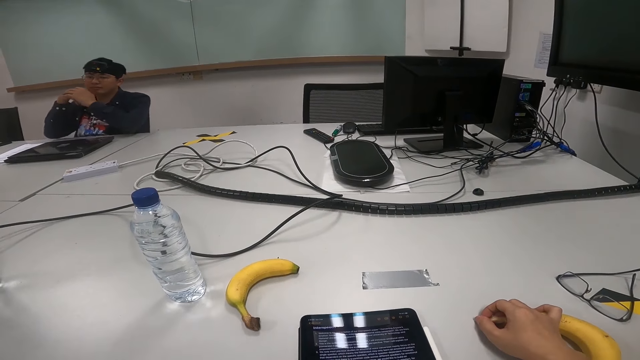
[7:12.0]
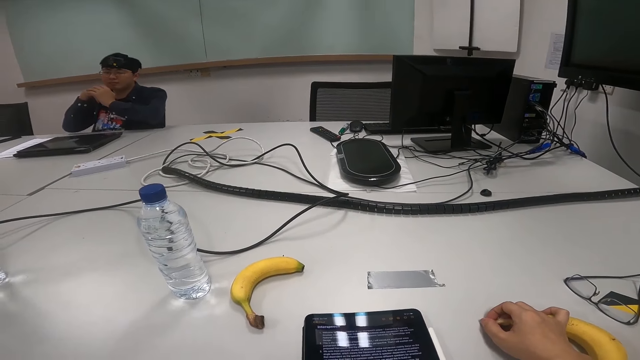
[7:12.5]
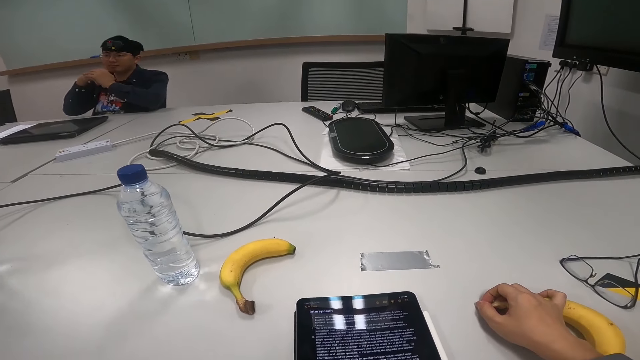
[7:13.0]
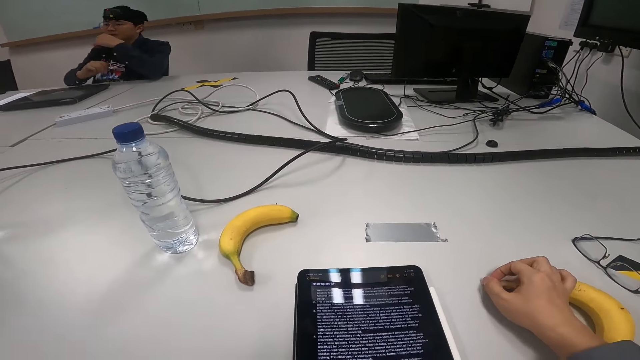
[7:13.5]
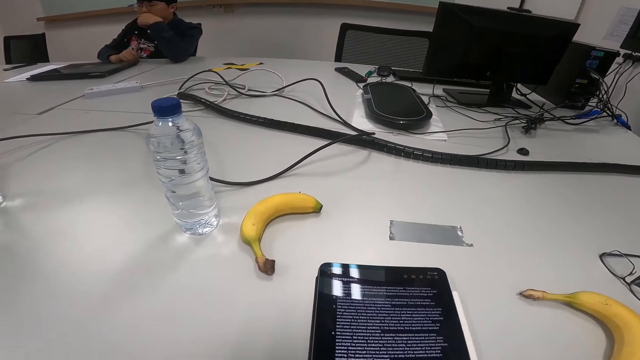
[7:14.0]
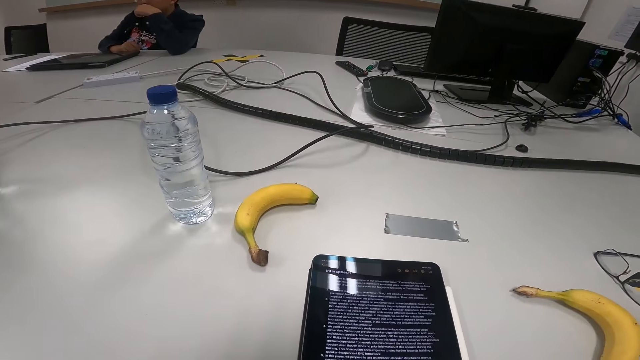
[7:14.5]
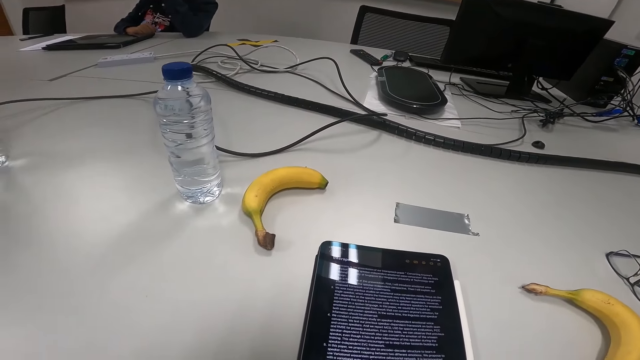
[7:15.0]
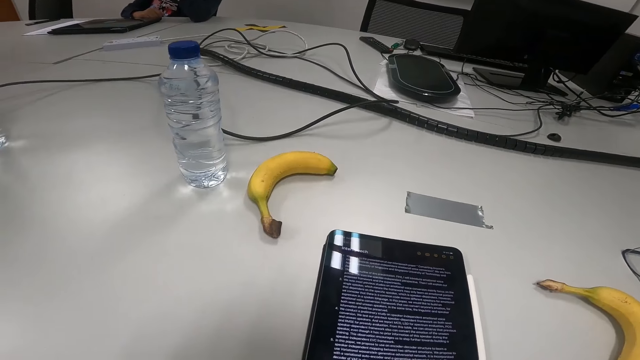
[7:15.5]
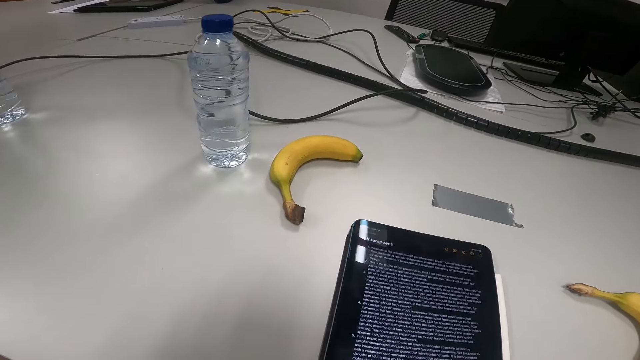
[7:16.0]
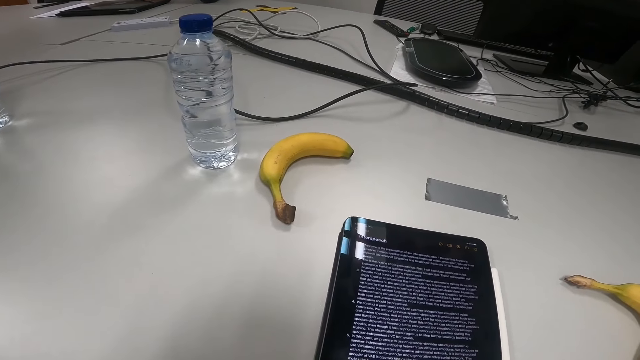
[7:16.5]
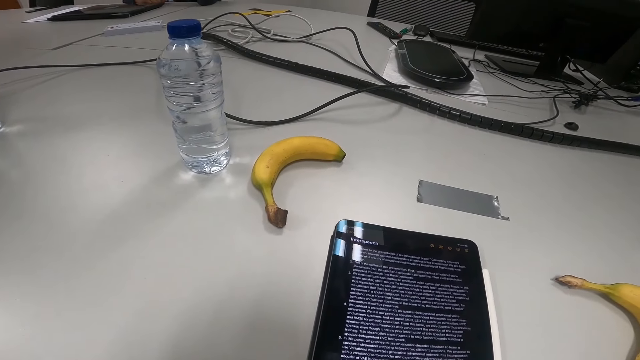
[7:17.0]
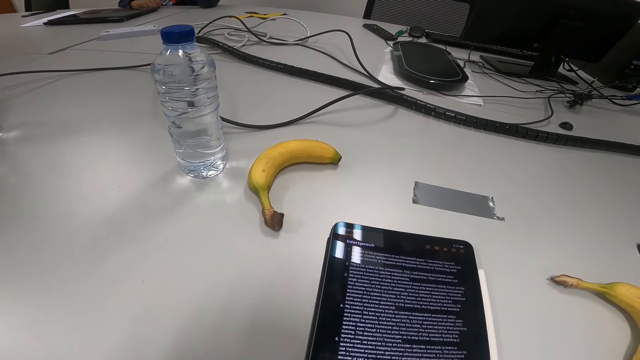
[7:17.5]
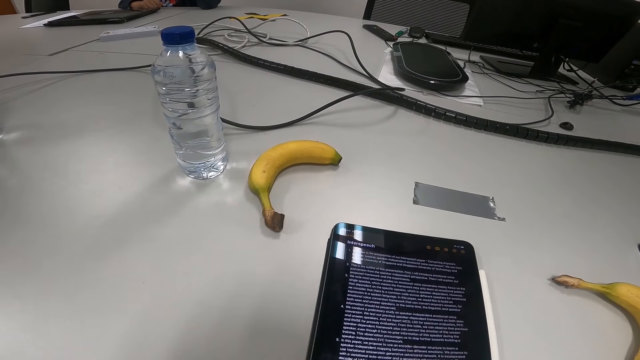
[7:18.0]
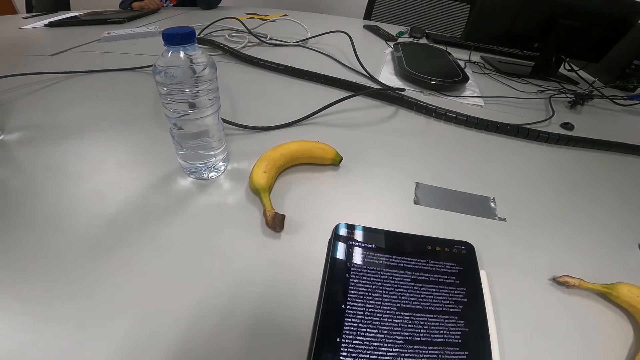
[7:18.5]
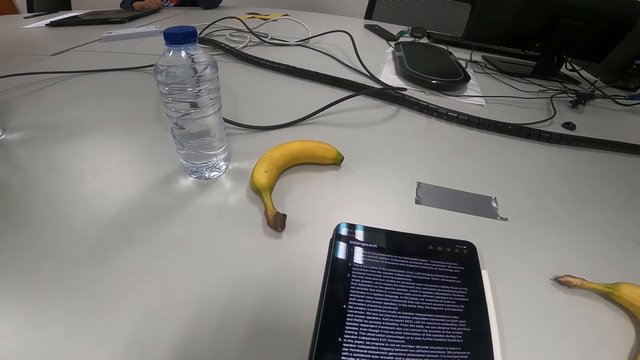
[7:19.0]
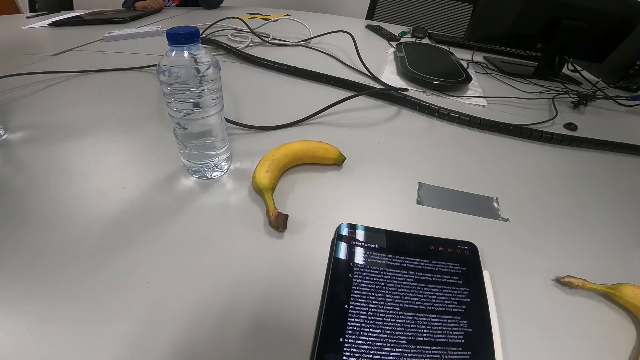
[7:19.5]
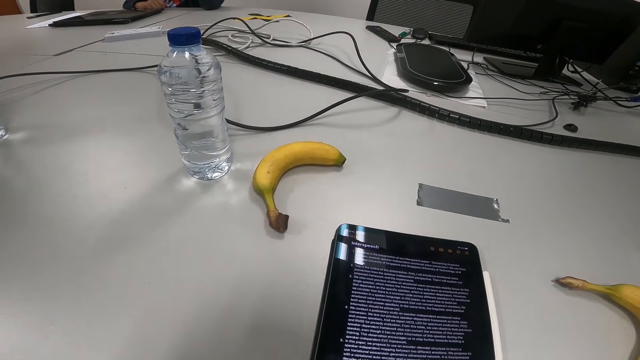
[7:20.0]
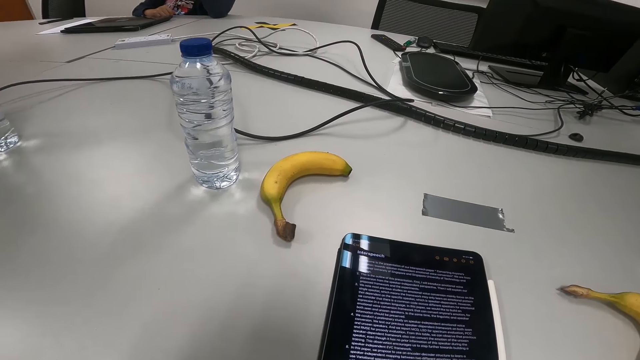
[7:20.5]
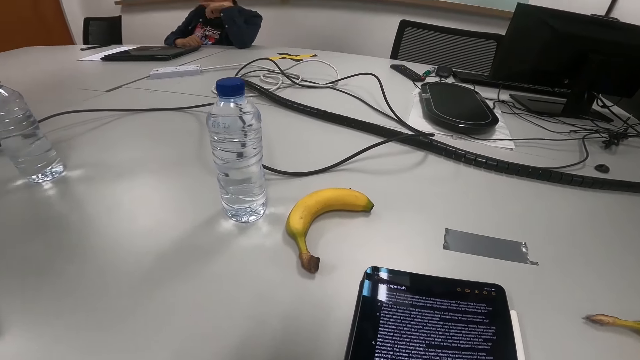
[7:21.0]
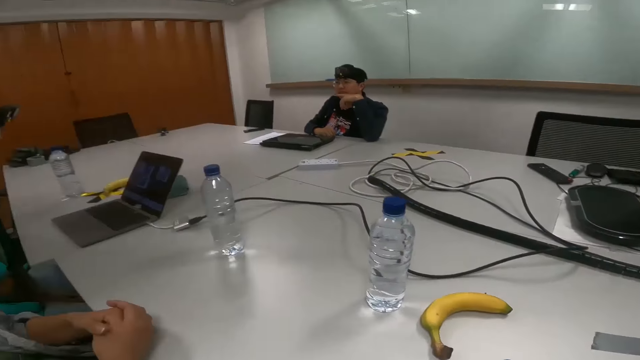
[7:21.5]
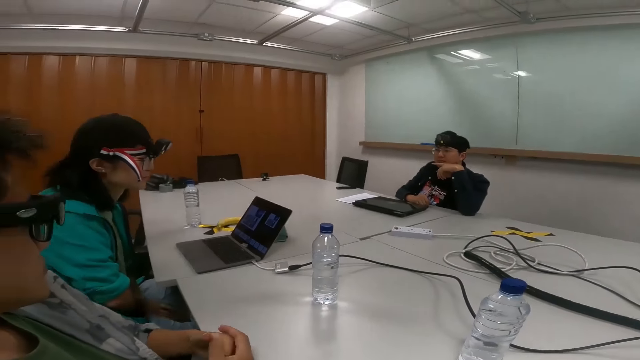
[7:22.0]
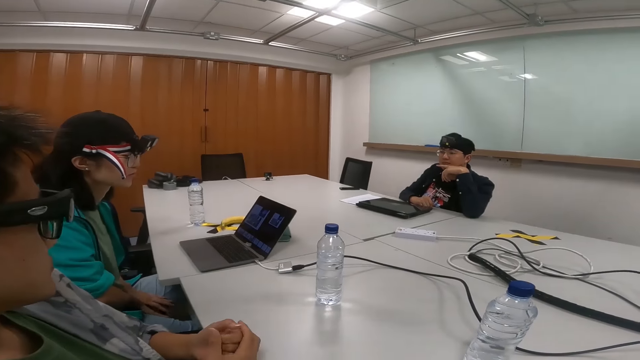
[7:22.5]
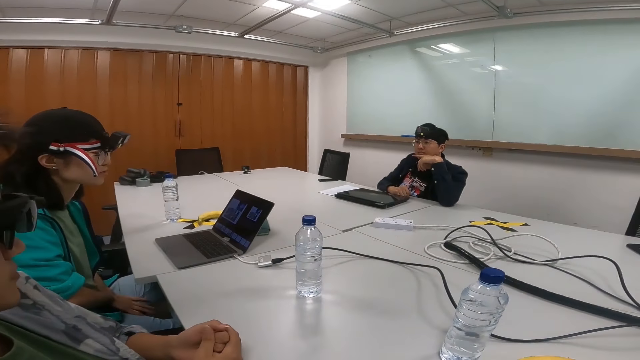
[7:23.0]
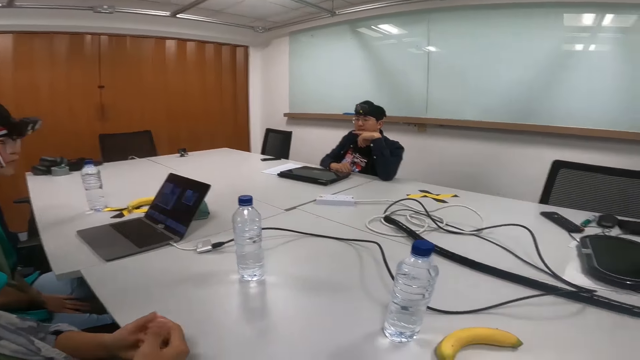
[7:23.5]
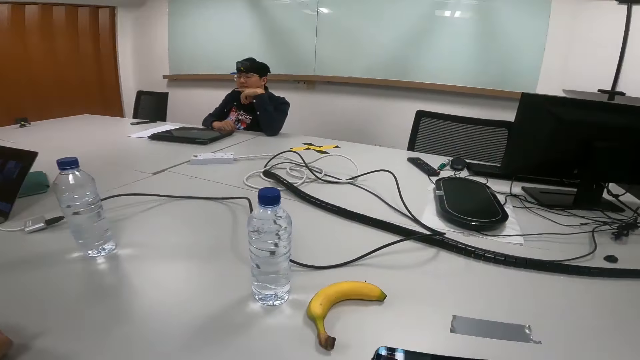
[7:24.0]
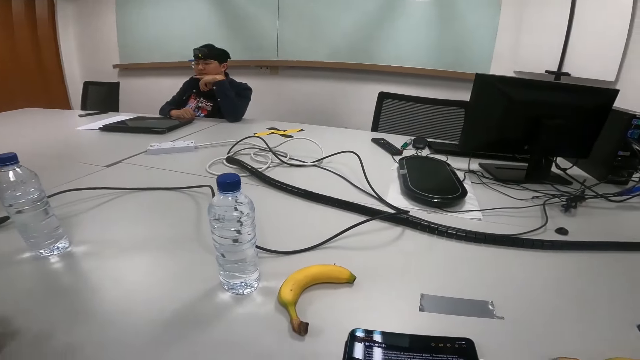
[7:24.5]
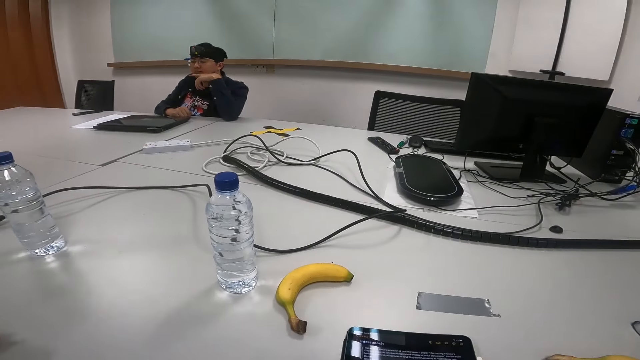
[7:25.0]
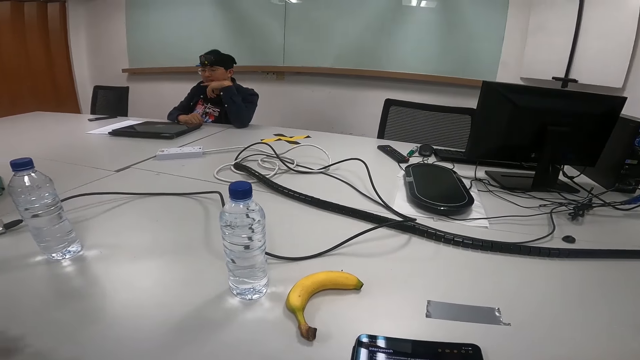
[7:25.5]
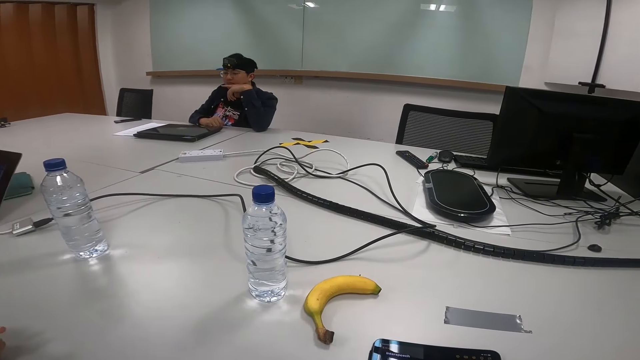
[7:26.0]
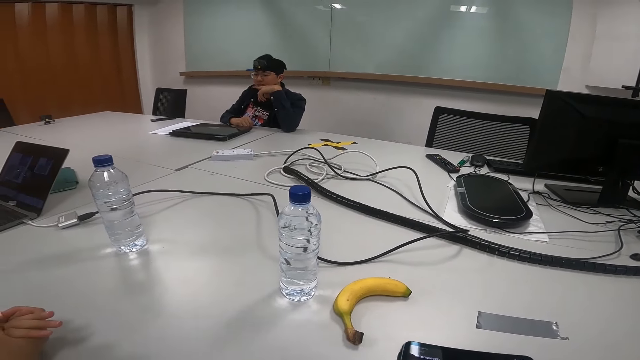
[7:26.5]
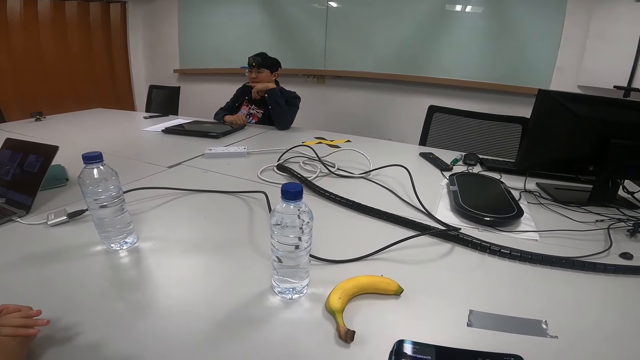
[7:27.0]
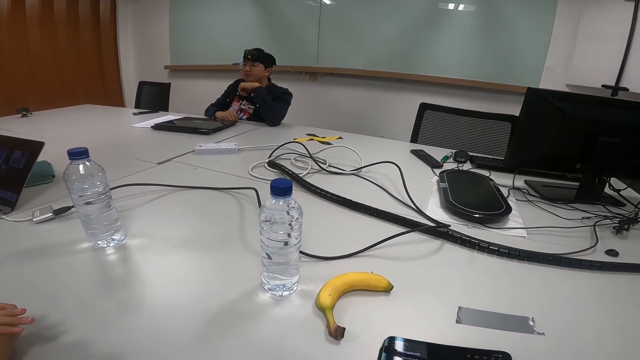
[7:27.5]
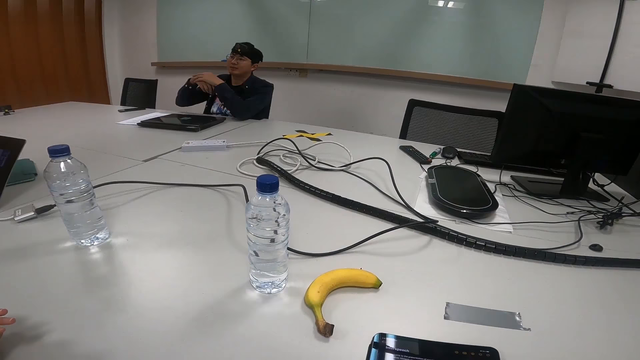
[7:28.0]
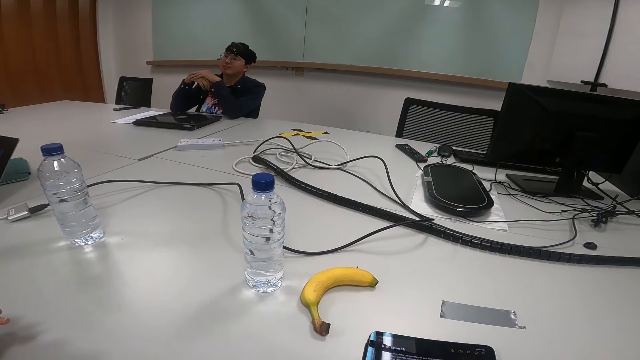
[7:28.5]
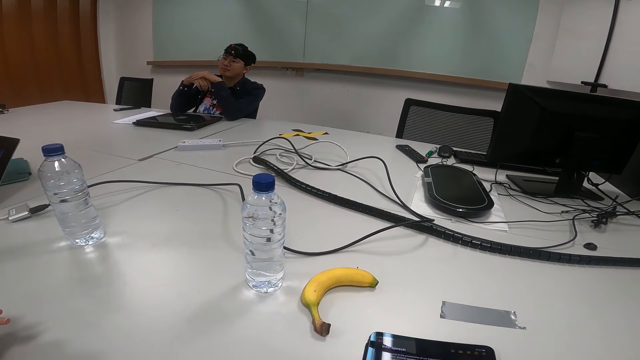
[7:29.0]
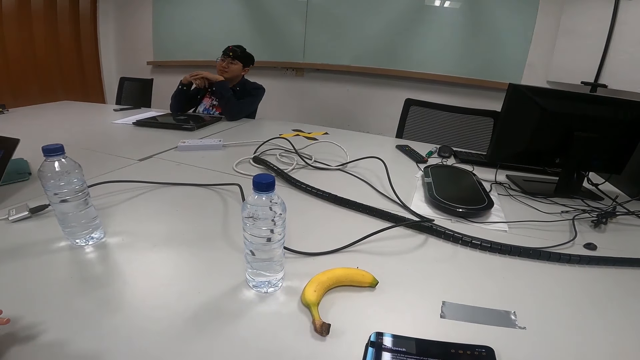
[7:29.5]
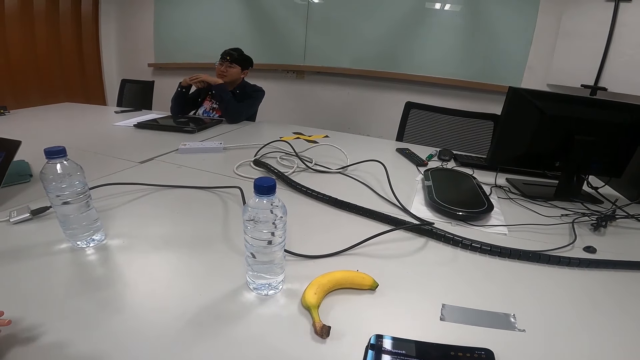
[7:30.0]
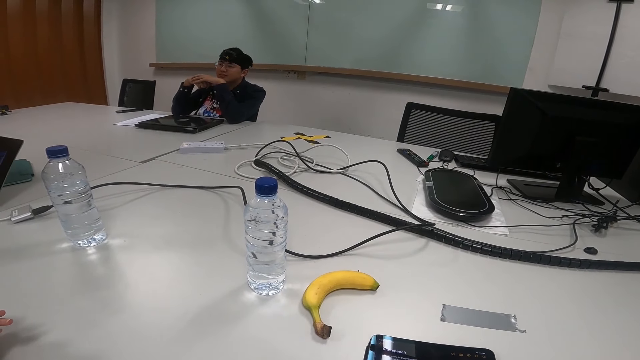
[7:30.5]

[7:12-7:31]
A person drags a chair on the floor. The person touches the face. Another person rubs hands. The first person nods the head.

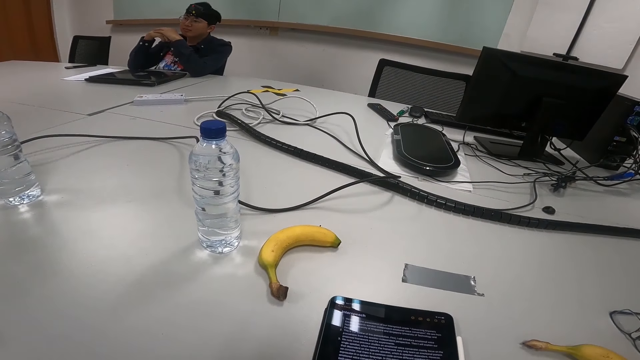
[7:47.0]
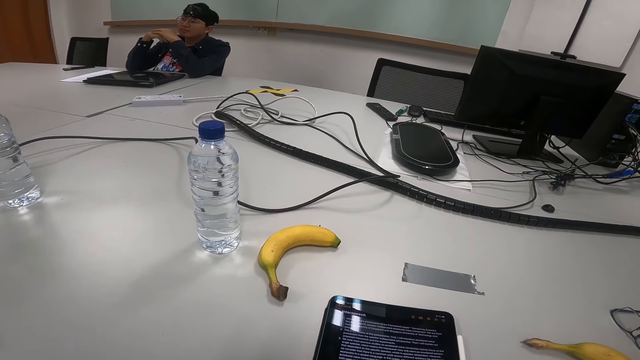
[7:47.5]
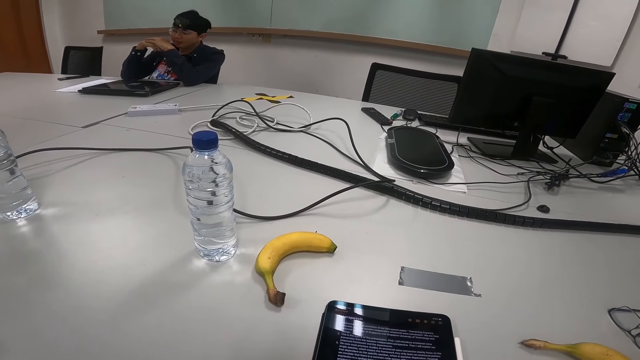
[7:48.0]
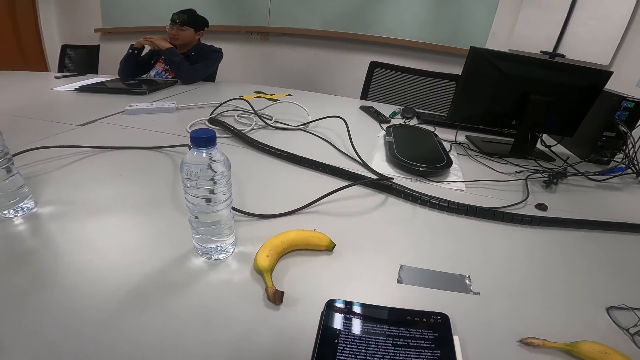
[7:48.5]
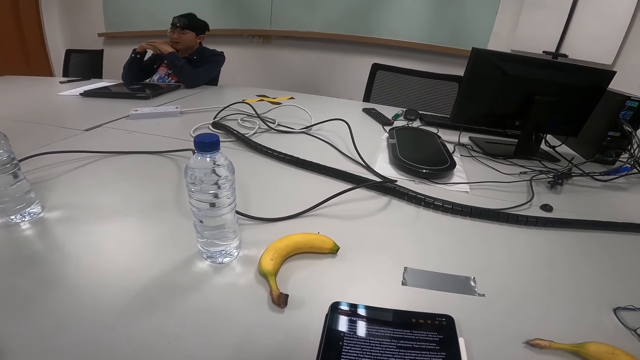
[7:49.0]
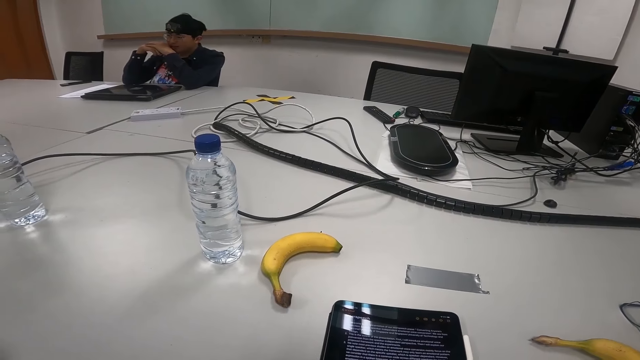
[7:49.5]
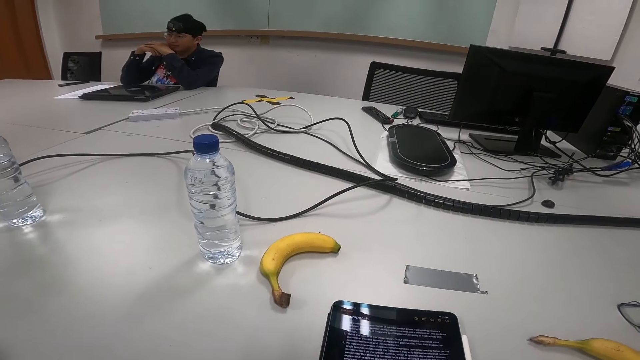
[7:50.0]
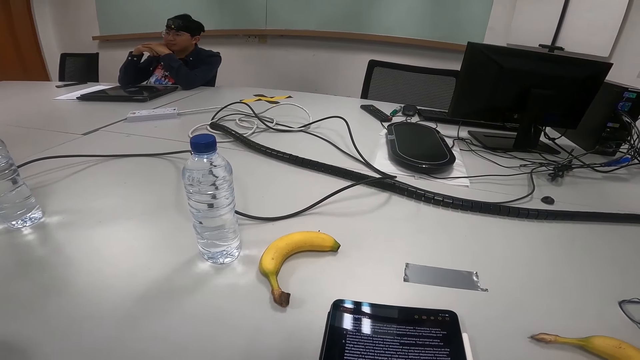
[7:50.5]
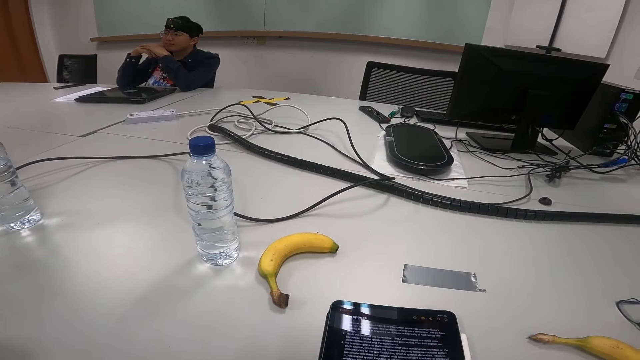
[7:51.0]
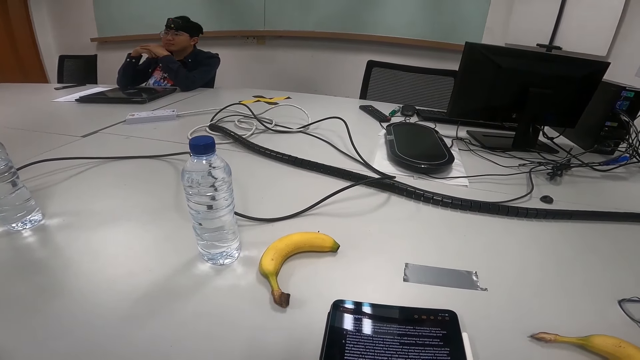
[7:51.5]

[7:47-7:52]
A person nods the head.
